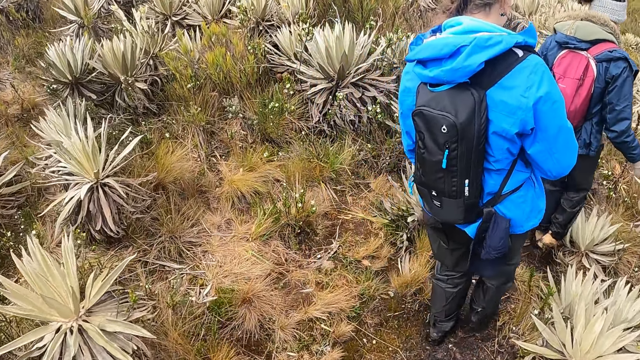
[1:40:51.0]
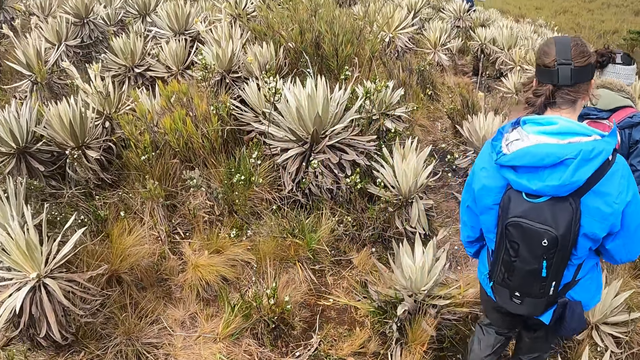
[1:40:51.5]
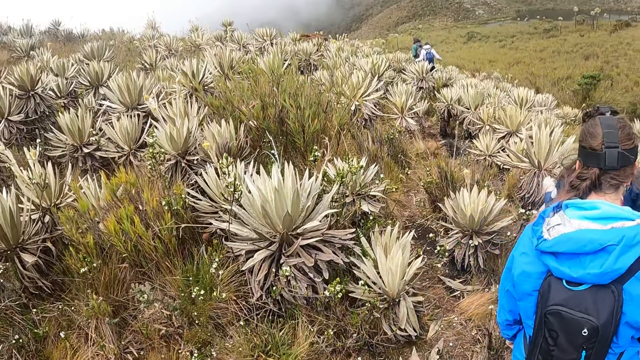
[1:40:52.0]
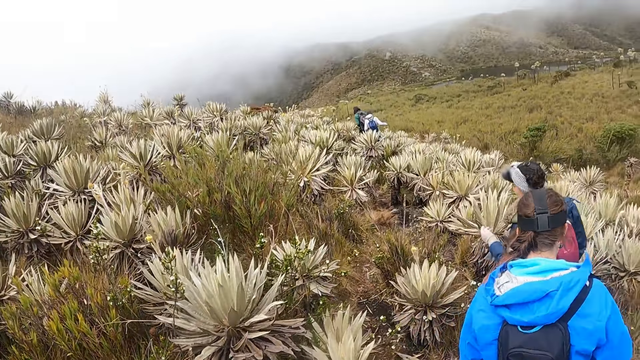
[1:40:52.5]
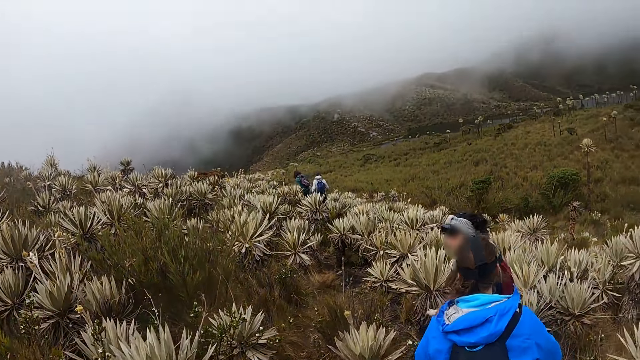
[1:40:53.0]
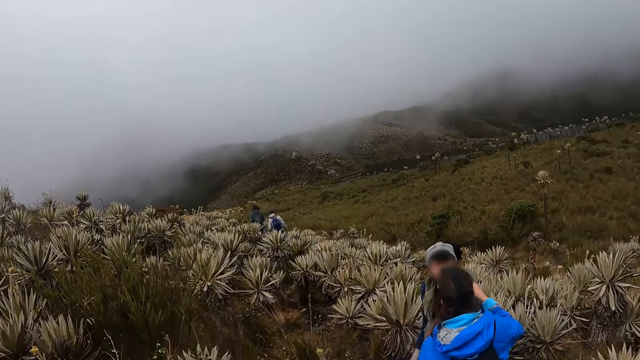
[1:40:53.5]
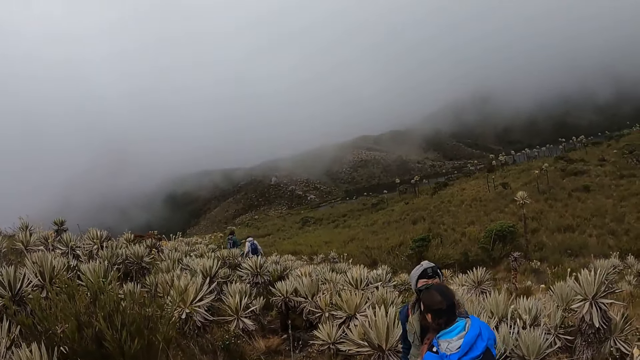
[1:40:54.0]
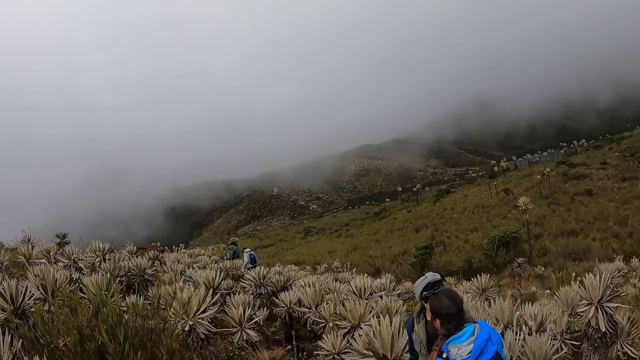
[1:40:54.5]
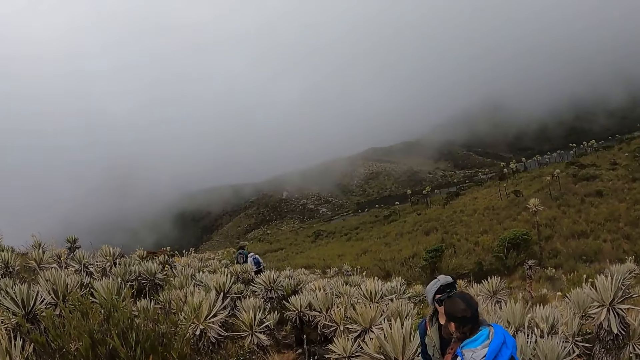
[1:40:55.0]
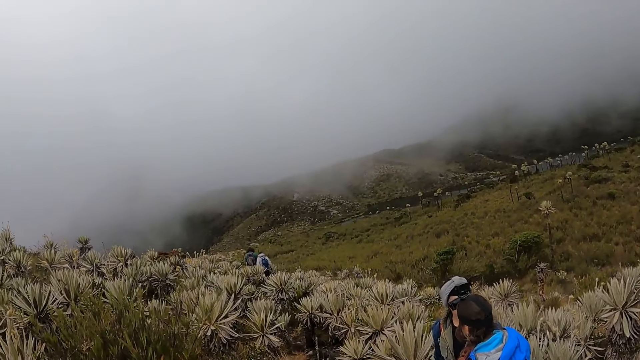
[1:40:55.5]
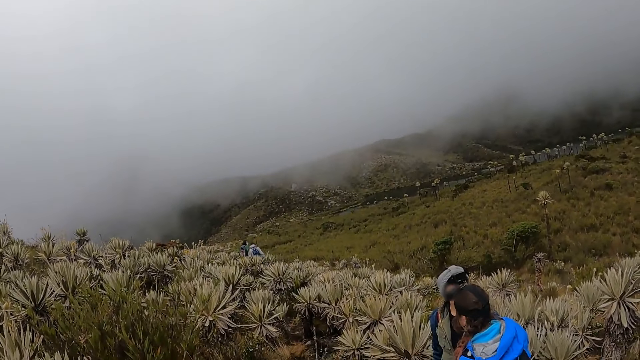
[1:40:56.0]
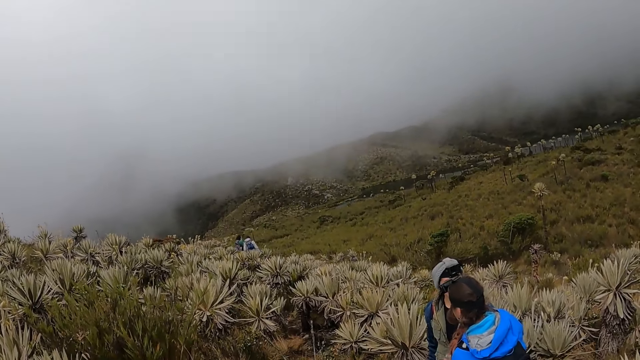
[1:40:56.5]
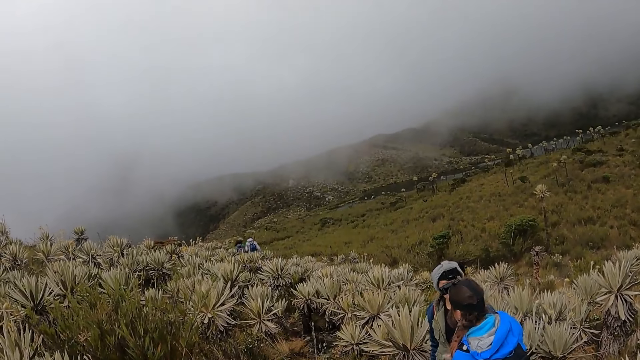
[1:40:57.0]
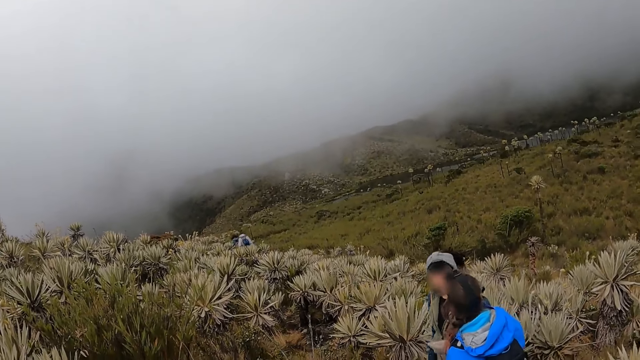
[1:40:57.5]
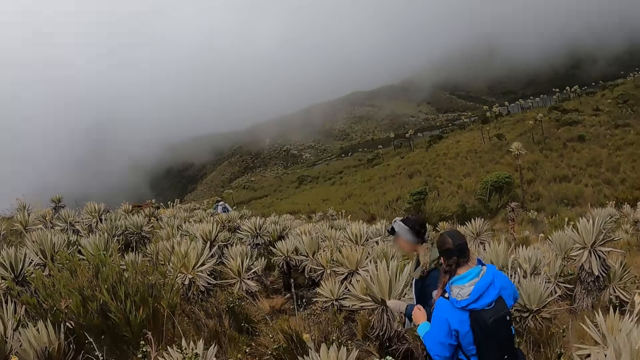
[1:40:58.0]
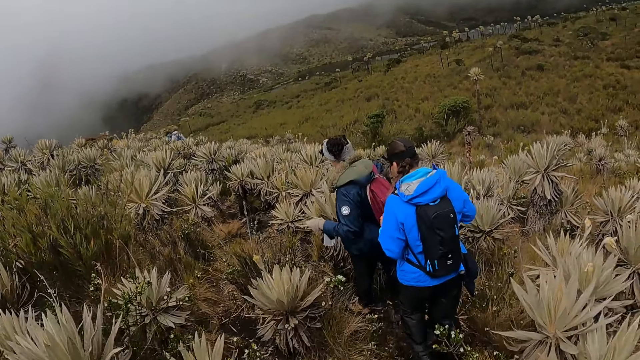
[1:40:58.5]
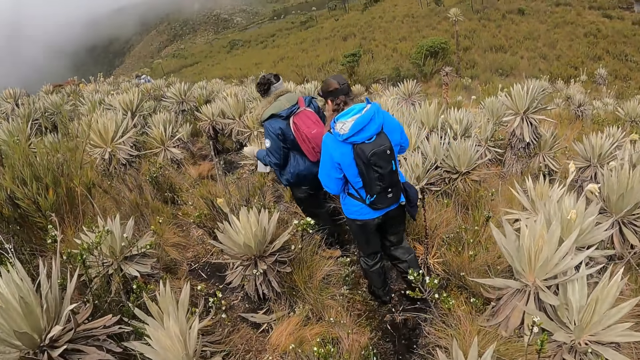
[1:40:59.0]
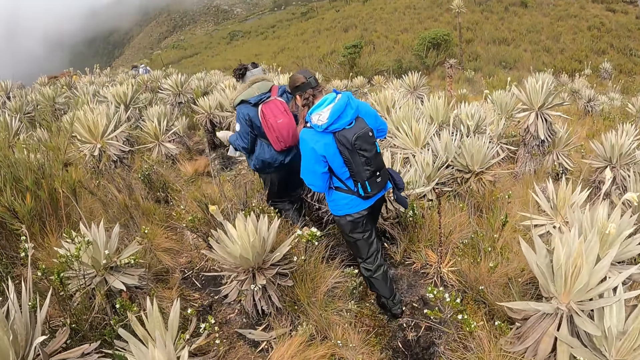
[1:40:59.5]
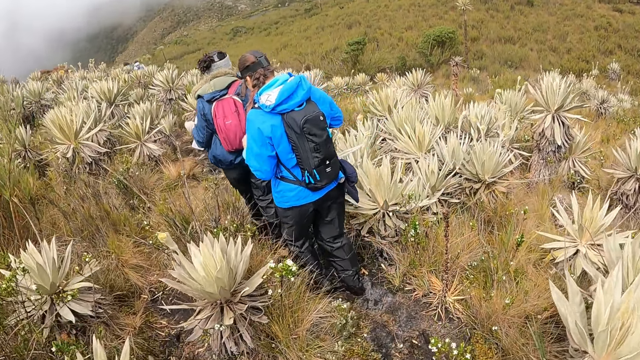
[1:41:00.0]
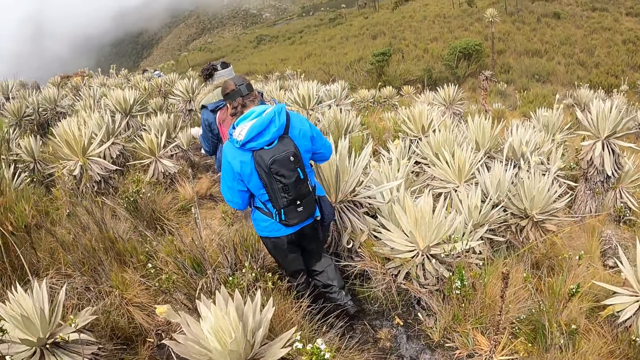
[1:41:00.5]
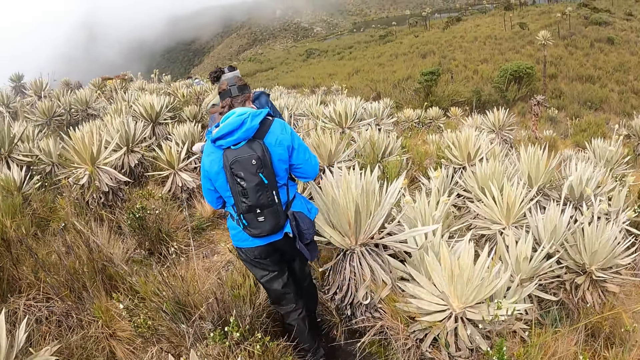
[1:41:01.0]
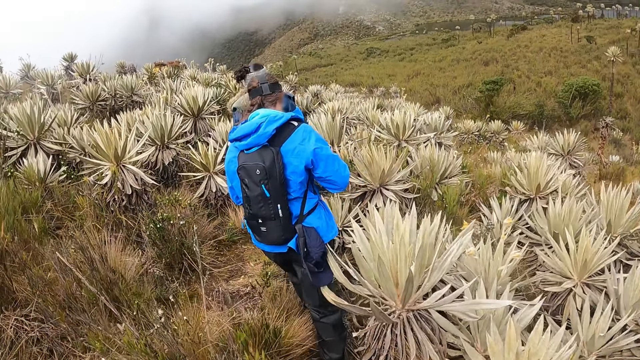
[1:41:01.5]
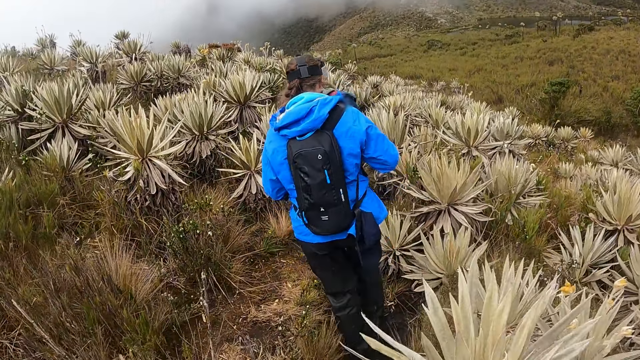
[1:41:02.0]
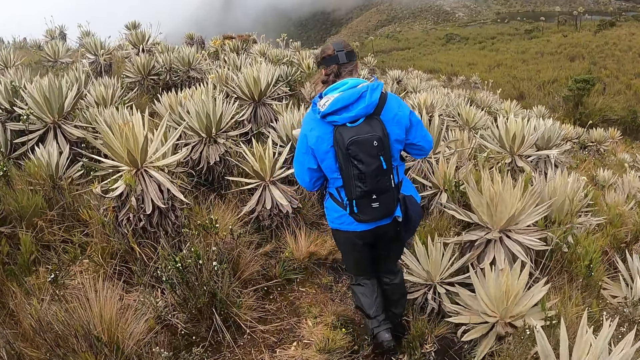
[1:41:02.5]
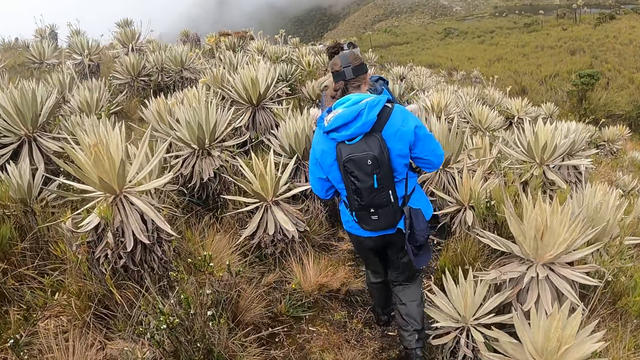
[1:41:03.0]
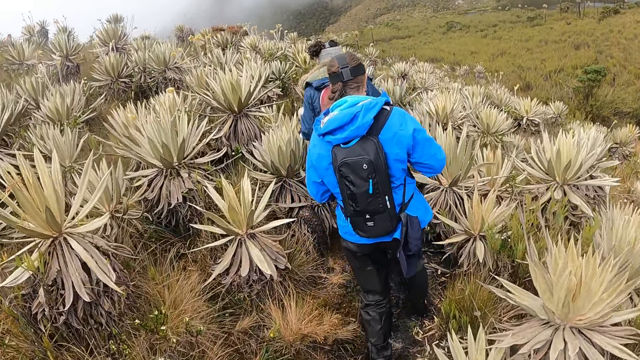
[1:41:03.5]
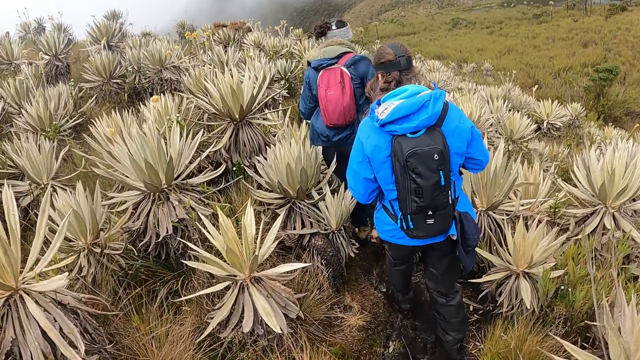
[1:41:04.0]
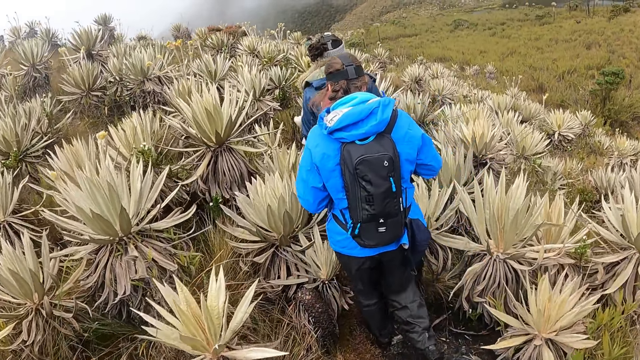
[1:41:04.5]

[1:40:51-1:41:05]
A woman stops another woman for a while. The camera wearer stops for a while. The first woman goes away with the other woman. The camera wearer walks through the plants with the women.

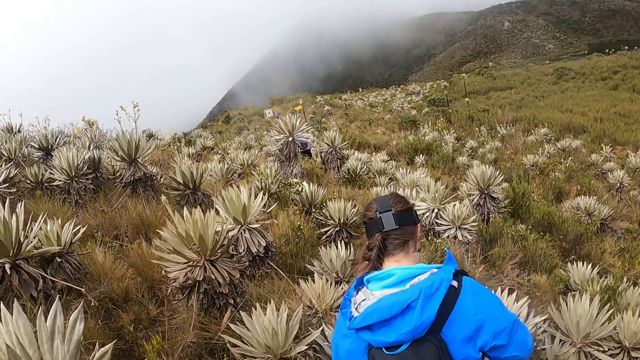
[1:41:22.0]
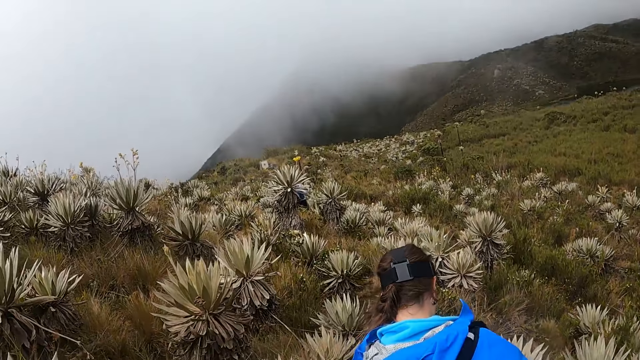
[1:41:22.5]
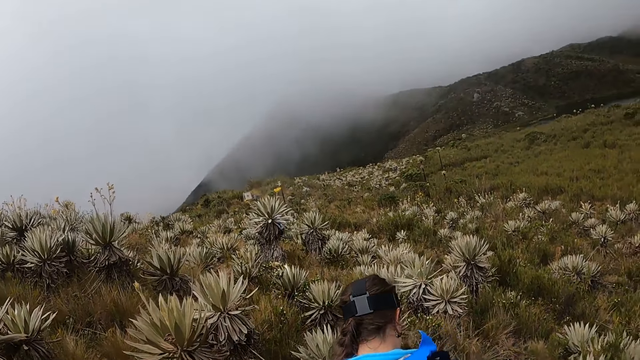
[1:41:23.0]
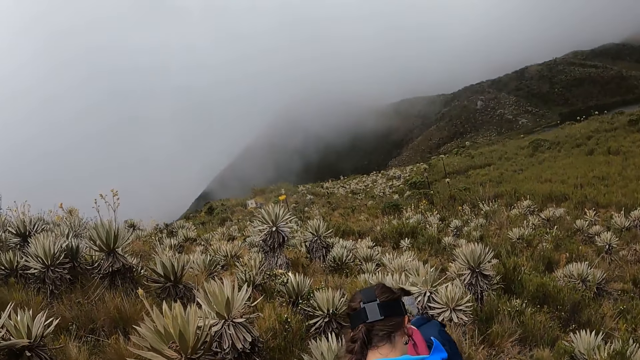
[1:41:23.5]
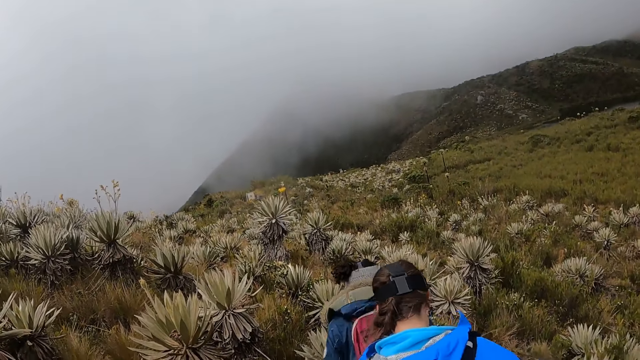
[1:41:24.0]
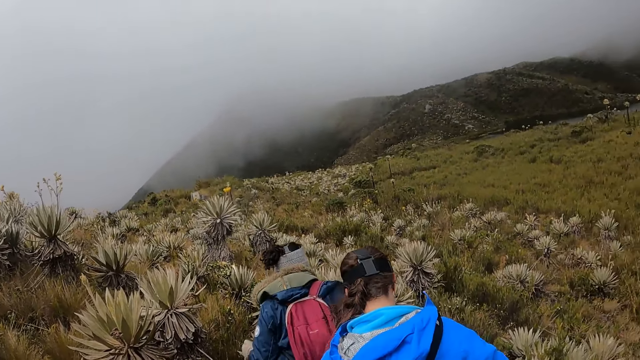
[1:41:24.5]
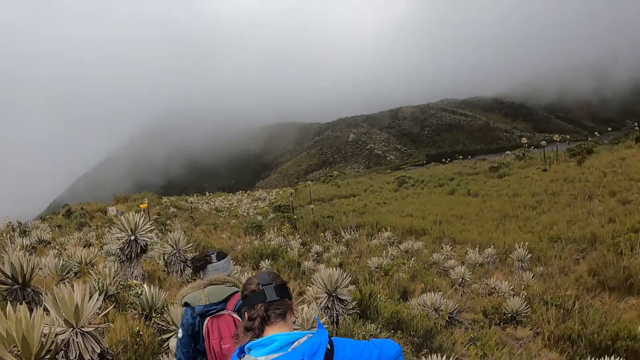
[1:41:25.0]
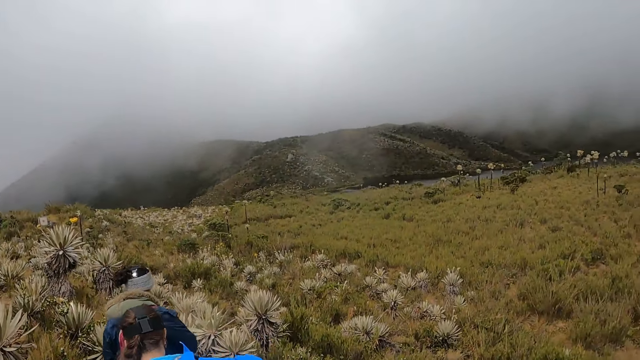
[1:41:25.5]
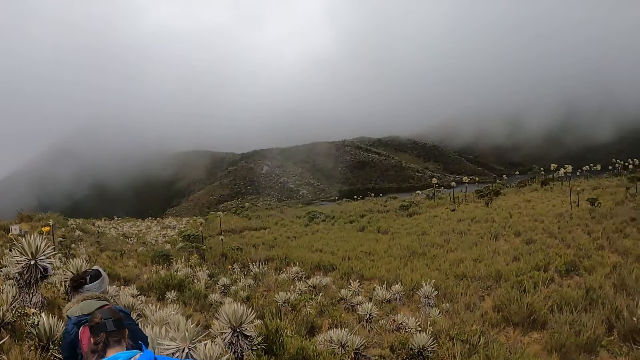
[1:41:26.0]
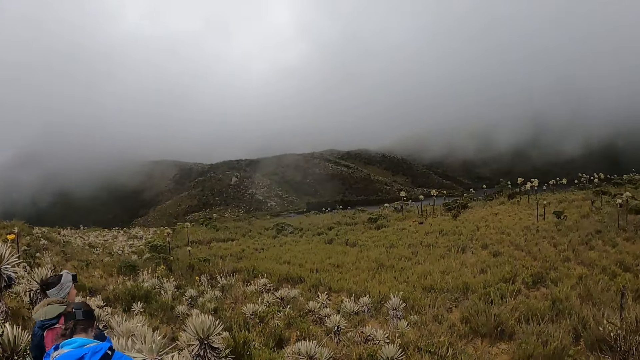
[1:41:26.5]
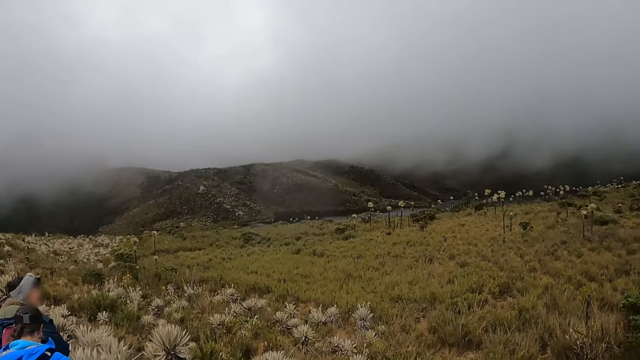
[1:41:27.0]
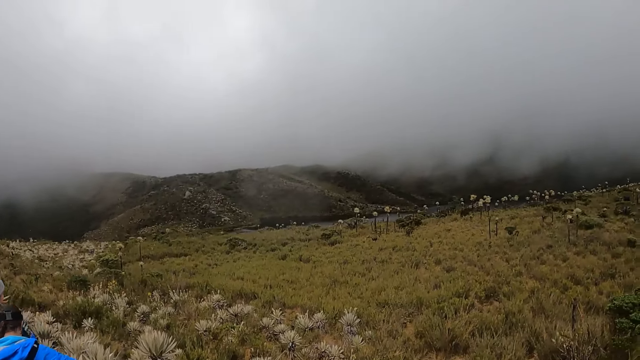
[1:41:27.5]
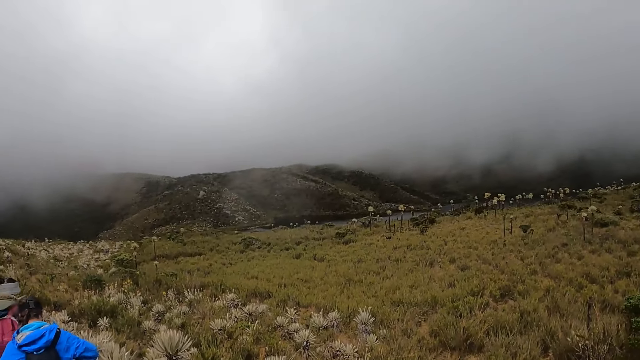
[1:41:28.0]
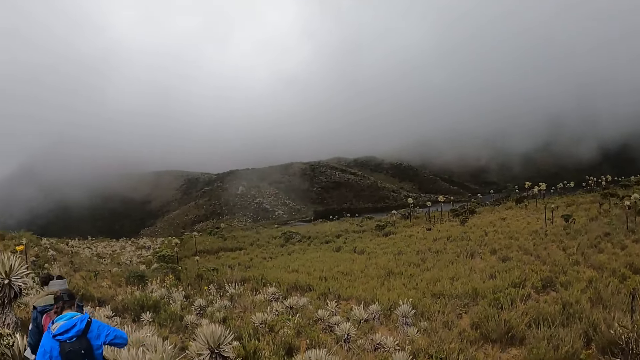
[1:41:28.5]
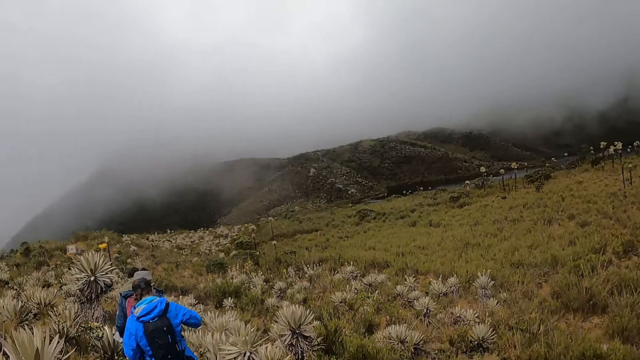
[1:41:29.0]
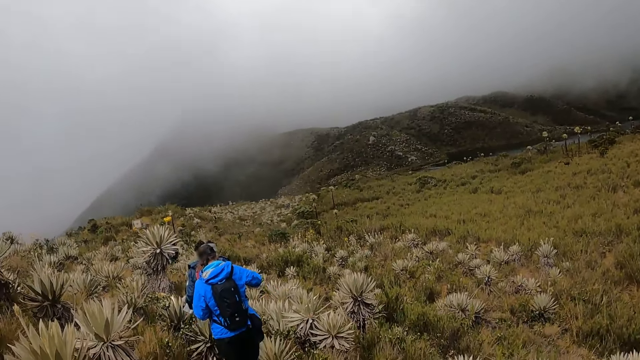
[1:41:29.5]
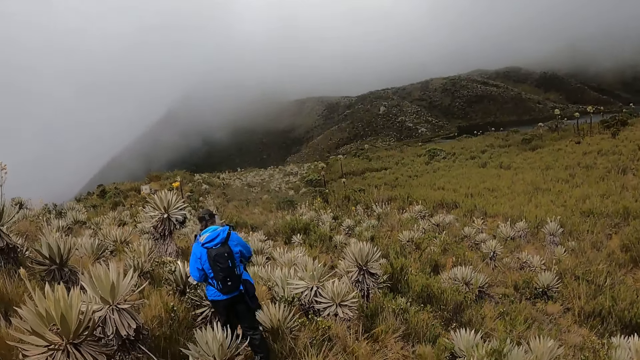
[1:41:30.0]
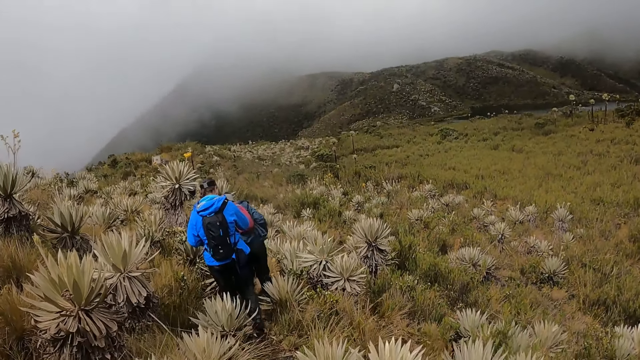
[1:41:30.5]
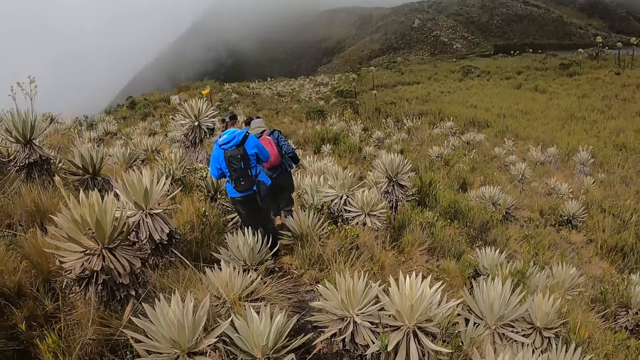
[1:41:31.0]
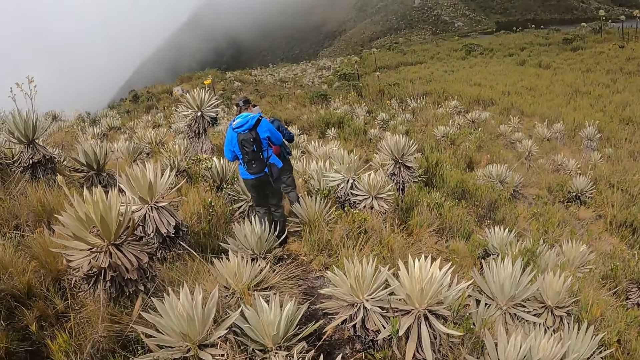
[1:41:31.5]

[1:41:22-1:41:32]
The camera wearer stops for a while.
